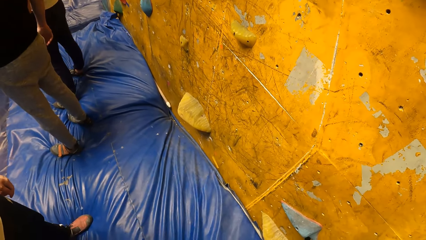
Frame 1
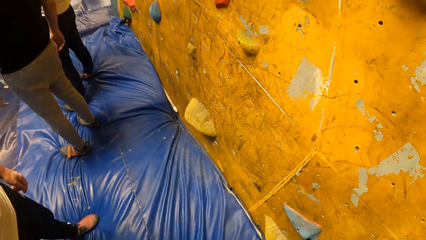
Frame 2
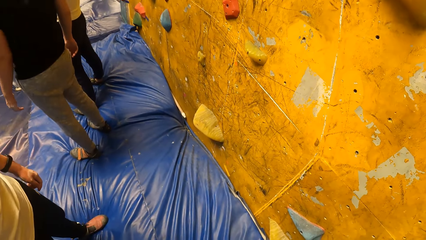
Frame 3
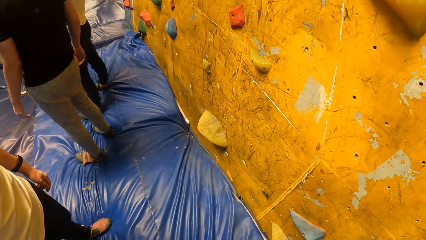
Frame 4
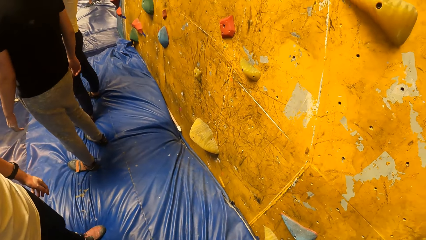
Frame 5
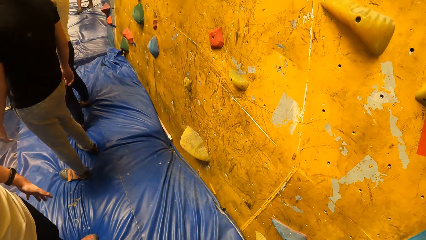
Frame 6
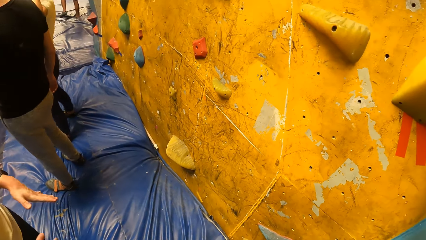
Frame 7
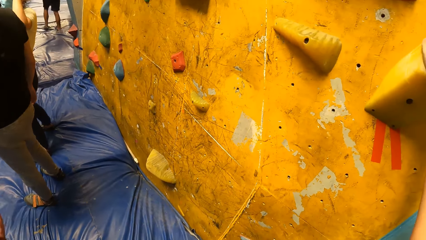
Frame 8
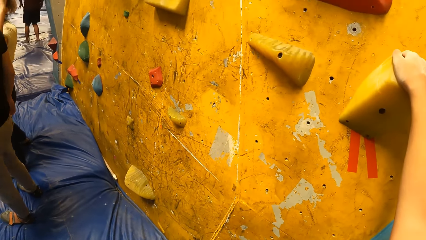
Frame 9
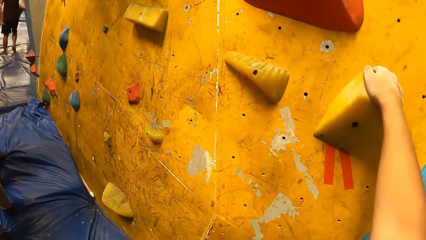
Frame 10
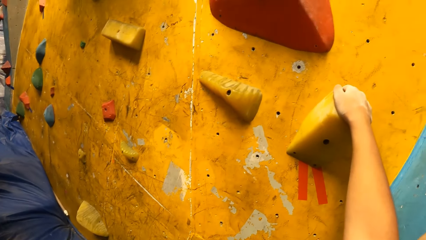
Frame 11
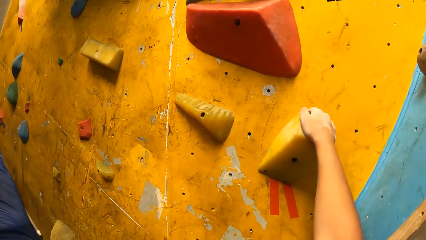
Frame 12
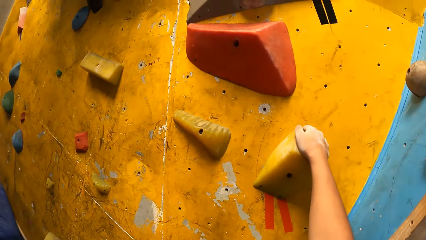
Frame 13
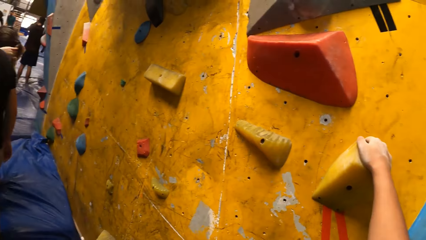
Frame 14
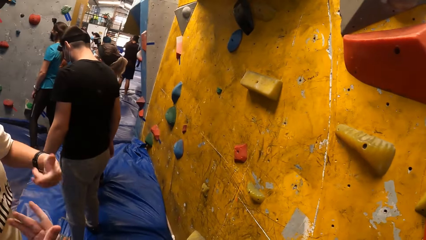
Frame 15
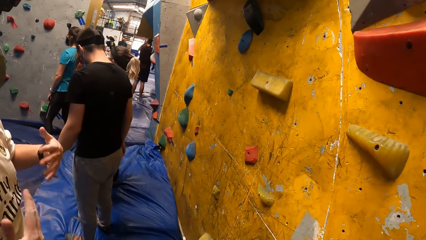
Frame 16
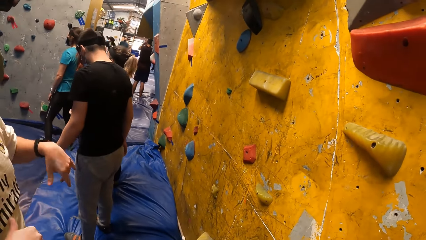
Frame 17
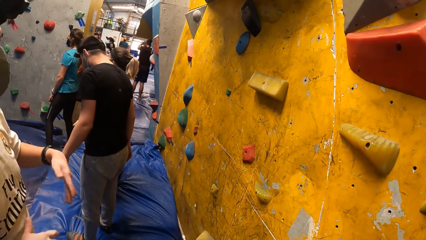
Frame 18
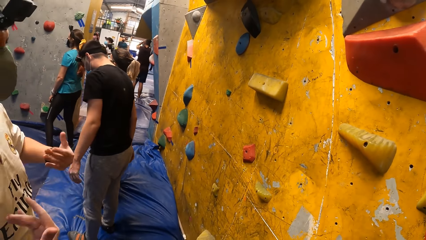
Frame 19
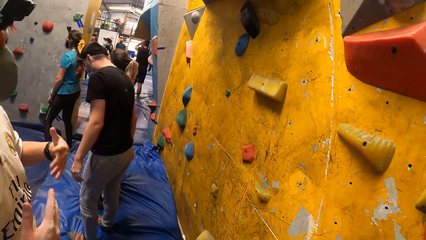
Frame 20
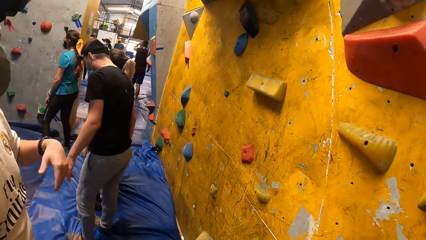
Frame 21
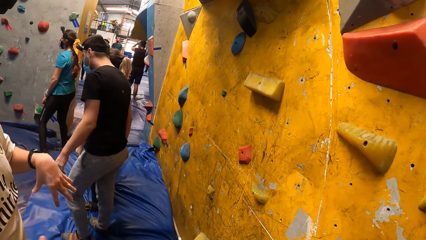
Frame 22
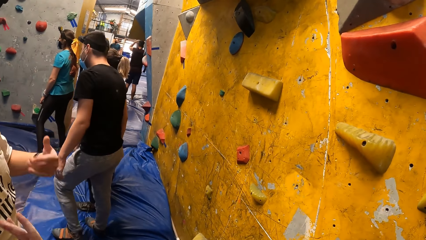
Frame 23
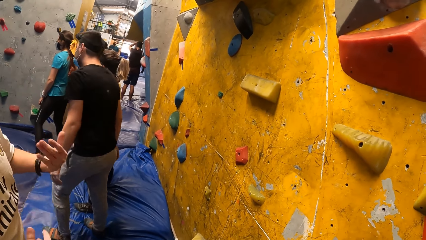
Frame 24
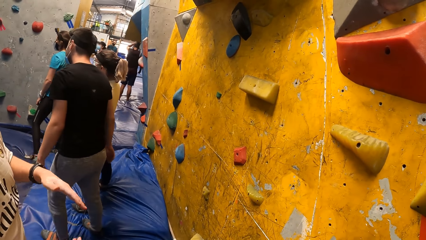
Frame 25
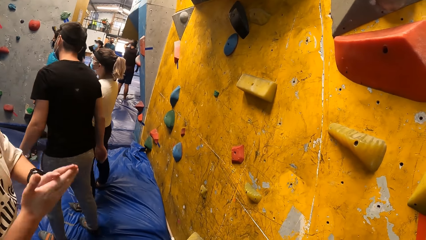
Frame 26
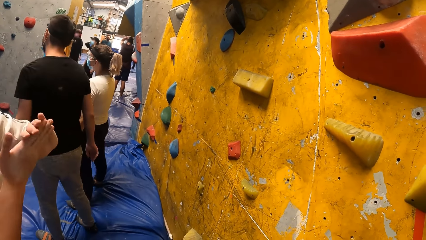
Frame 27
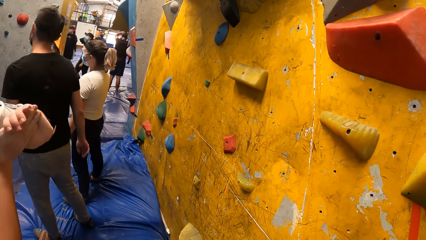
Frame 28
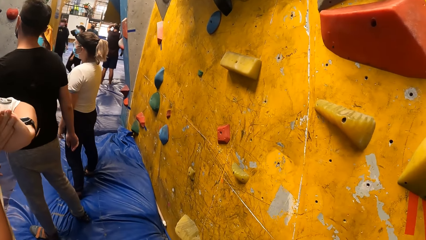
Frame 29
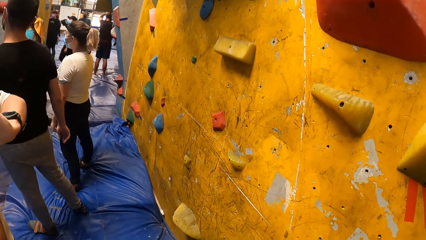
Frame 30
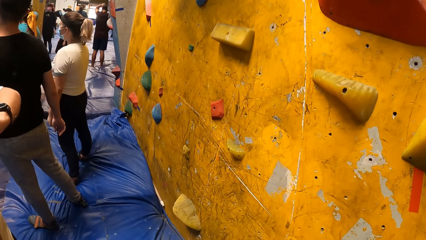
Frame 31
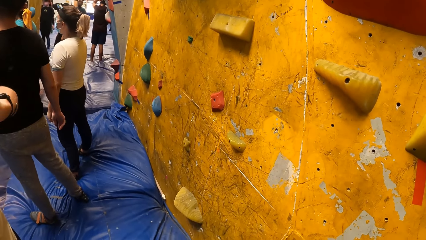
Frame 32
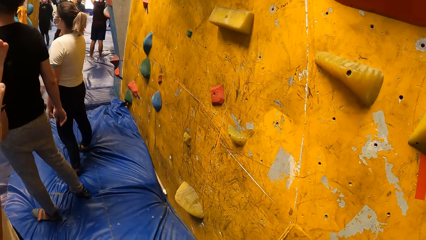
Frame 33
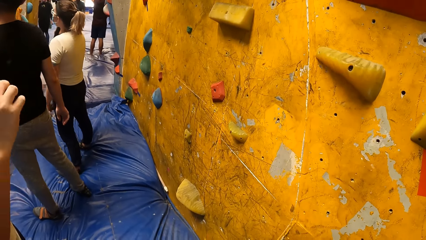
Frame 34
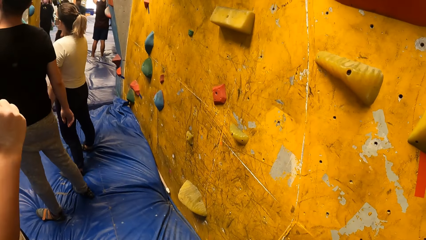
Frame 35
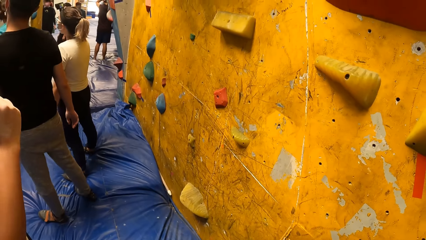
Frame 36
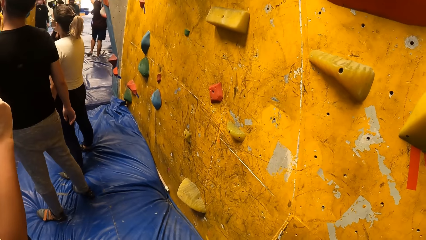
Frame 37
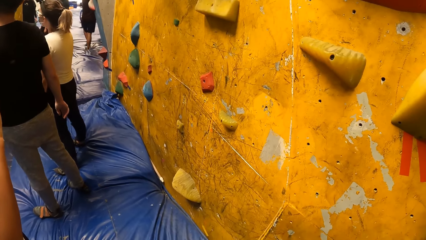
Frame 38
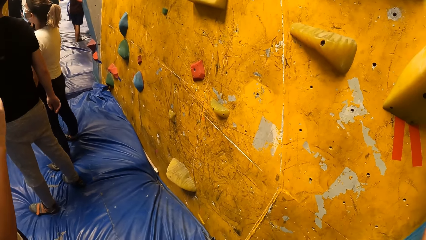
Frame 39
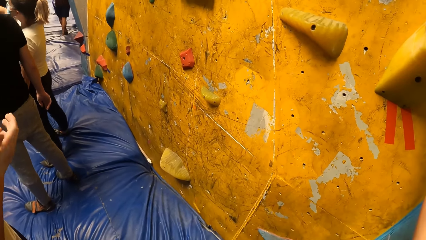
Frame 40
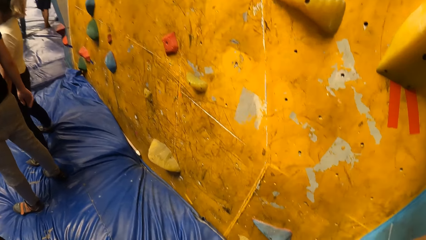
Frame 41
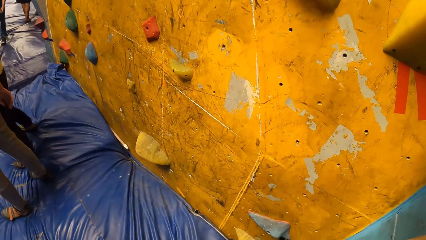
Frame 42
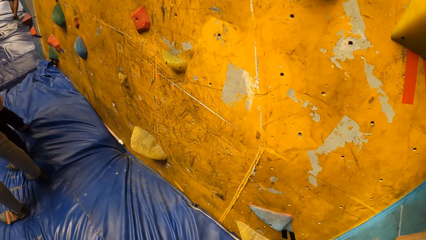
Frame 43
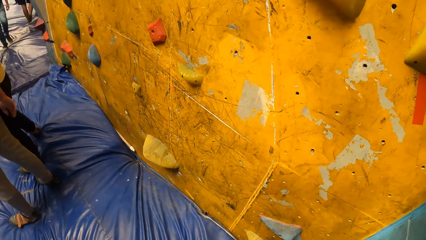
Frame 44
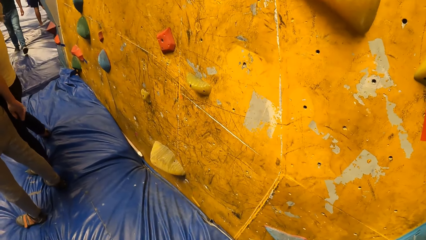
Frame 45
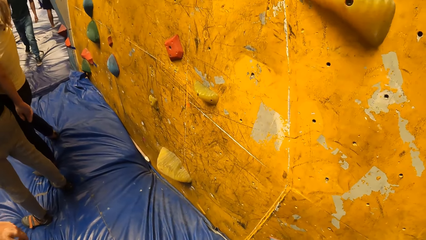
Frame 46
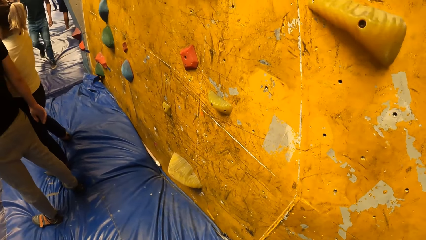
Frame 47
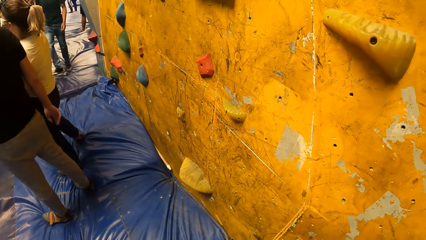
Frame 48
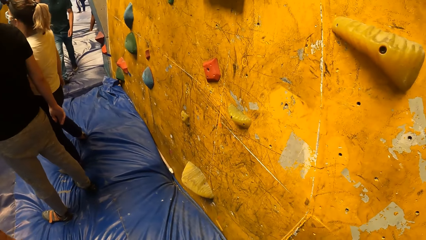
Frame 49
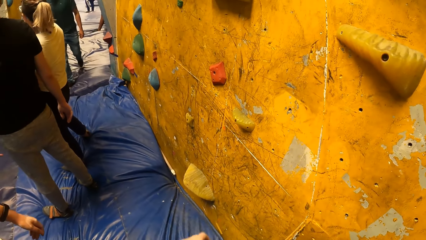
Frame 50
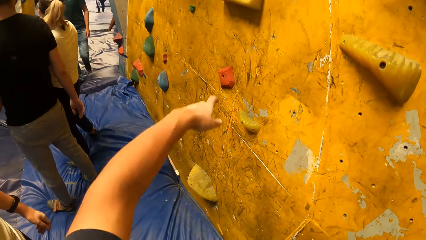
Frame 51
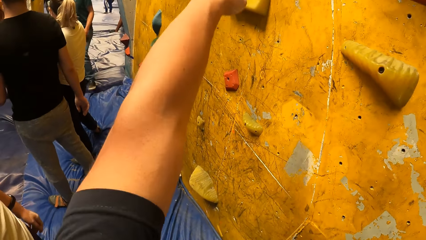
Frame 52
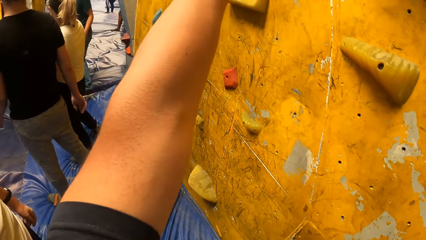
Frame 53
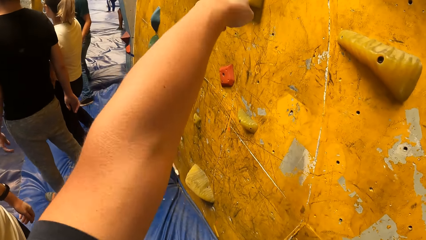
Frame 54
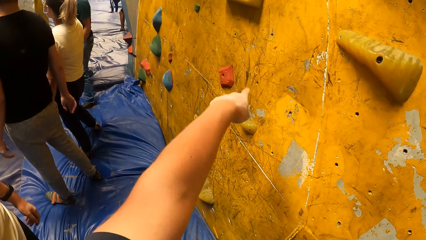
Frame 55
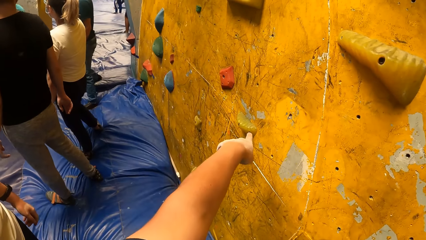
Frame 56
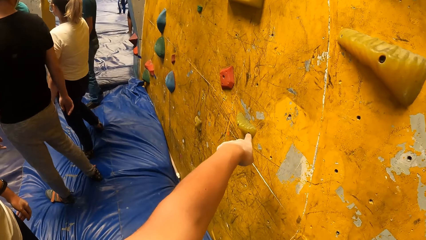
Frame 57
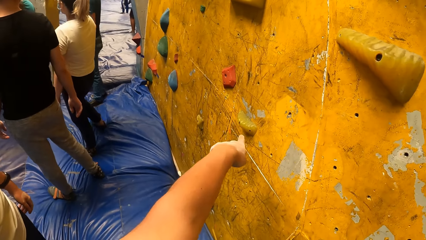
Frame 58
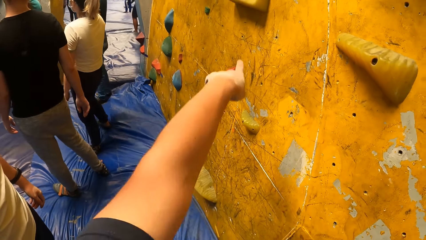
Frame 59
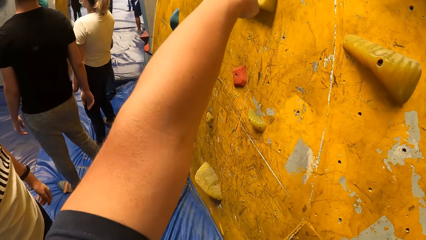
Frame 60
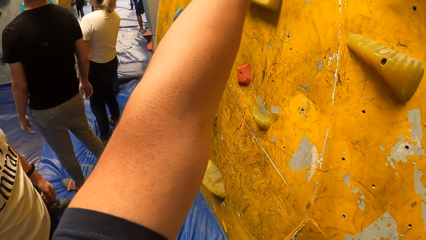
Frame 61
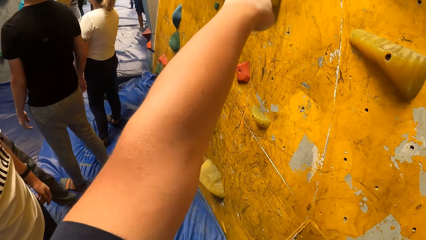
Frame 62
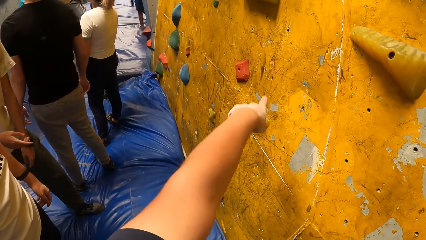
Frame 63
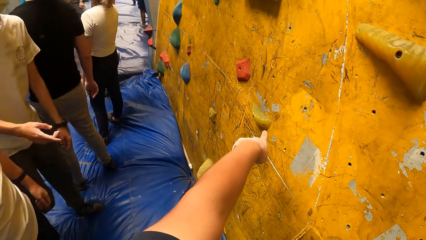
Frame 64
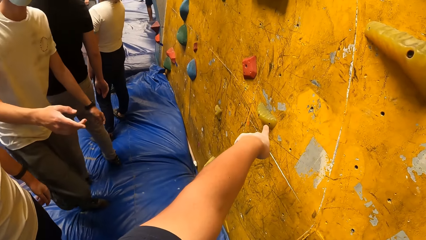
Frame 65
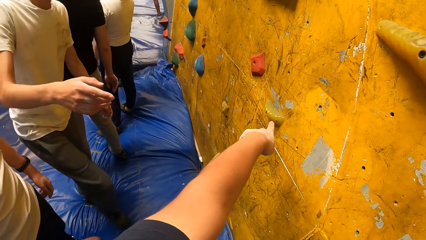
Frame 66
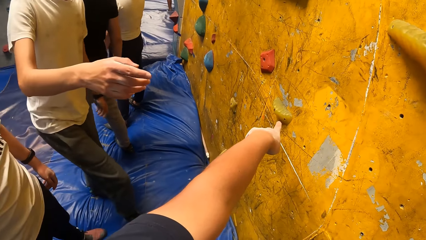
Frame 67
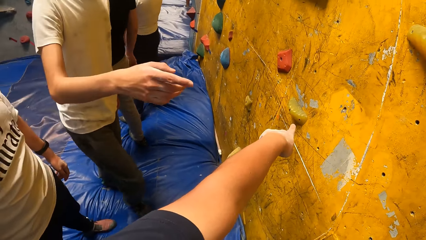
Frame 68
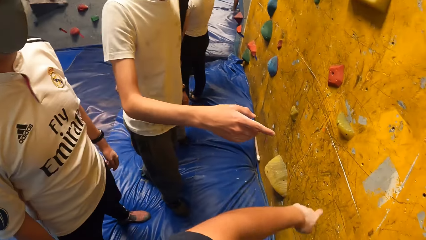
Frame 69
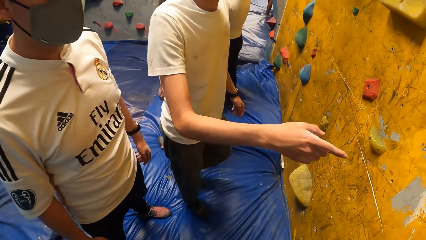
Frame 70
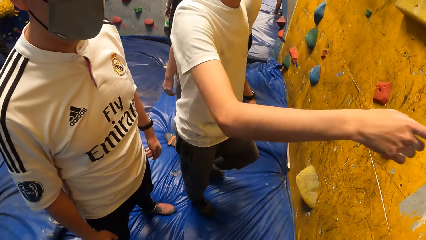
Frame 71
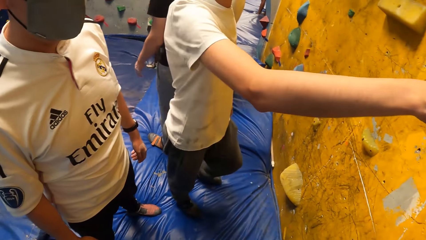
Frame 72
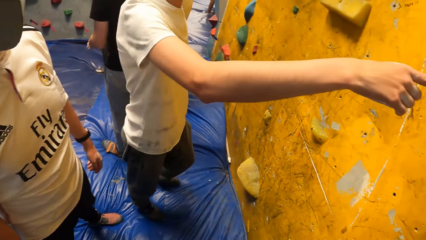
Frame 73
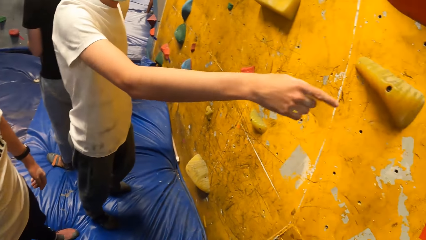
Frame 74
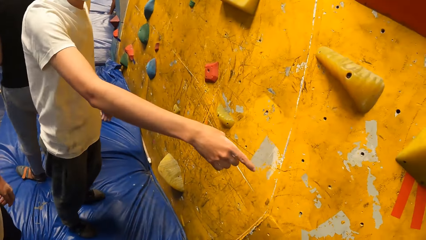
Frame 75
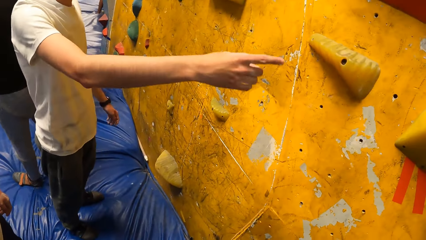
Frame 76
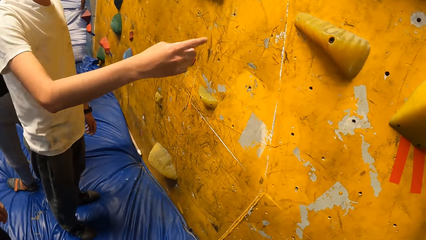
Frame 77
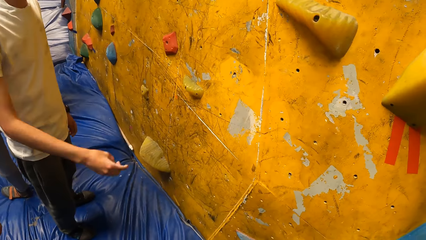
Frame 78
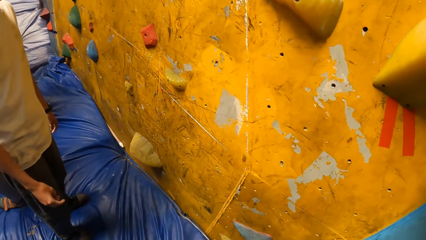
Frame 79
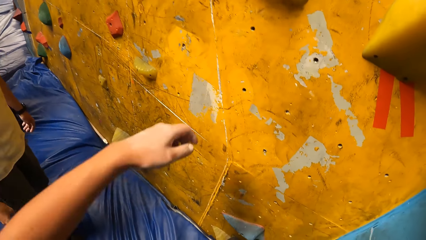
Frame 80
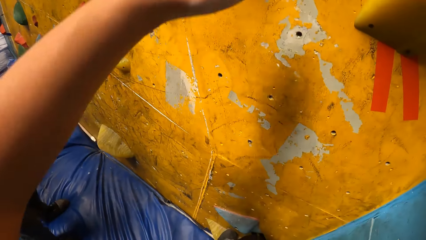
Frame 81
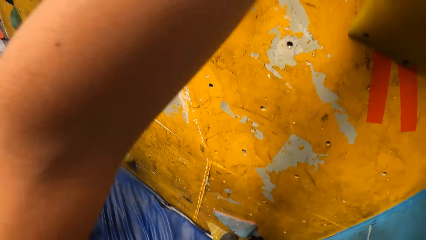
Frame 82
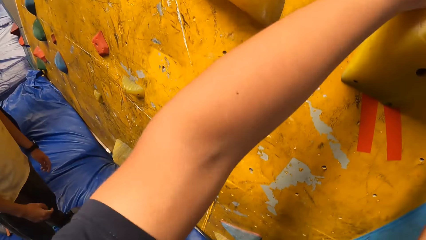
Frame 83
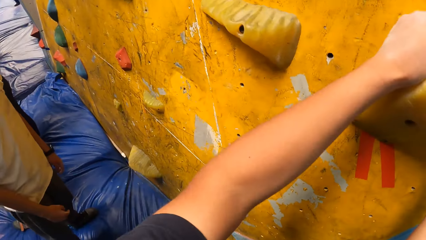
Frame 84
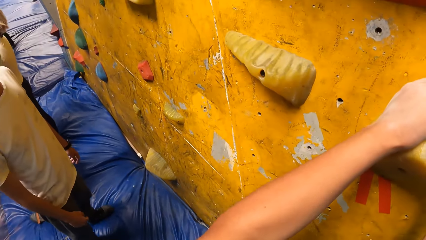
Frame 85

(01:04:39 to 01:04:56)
A man moves a hand. The man shakes his hands, moves hands, and holds hands together. The camera wearer looks at the climbing wall. He makes hand gestures with his left hand. He points at the climbing wall. Another man instructs the camera wearer. The other man points at the climbing wall.
